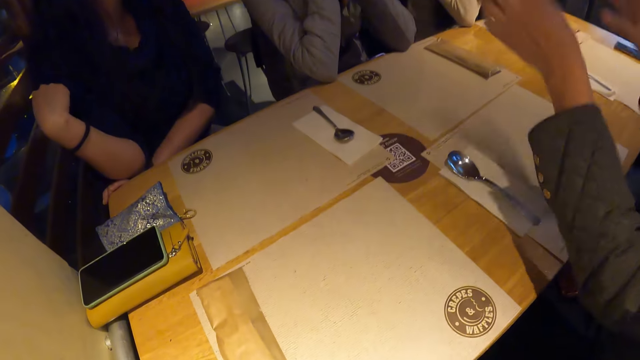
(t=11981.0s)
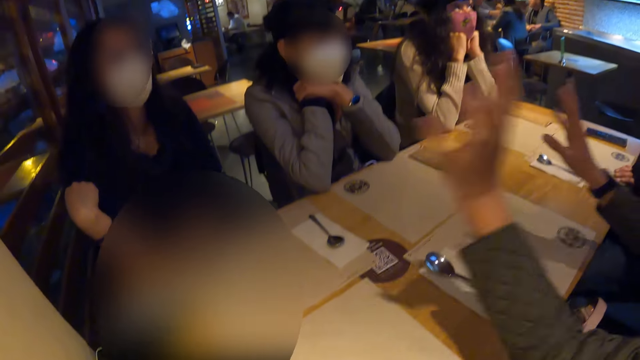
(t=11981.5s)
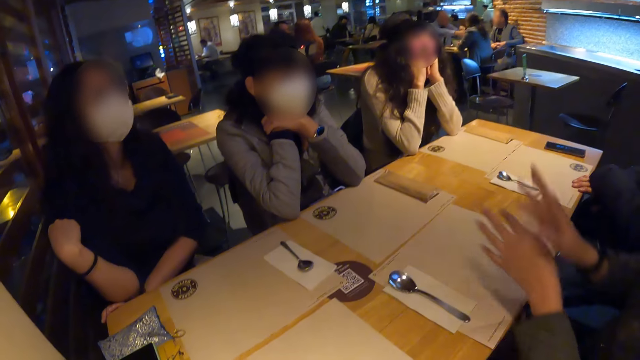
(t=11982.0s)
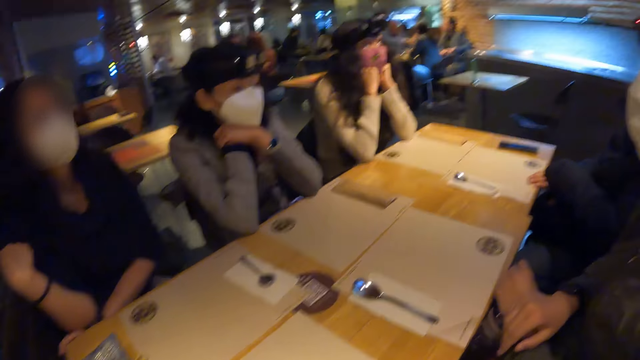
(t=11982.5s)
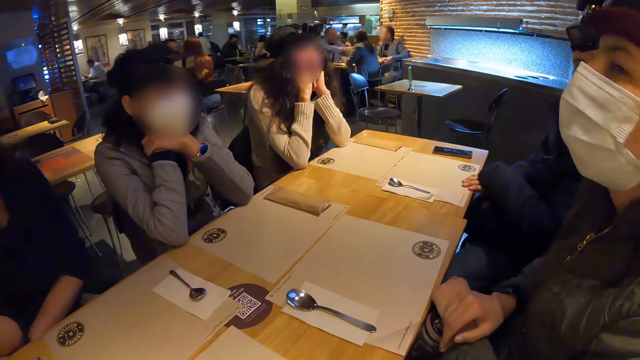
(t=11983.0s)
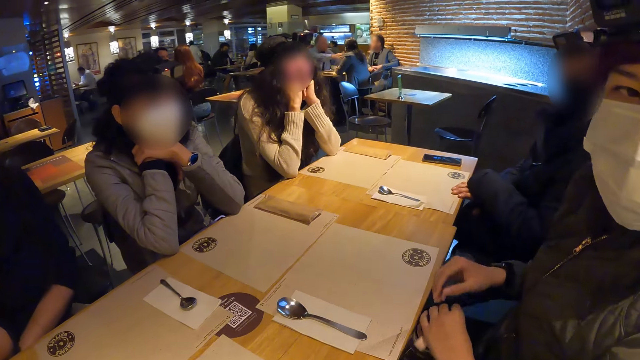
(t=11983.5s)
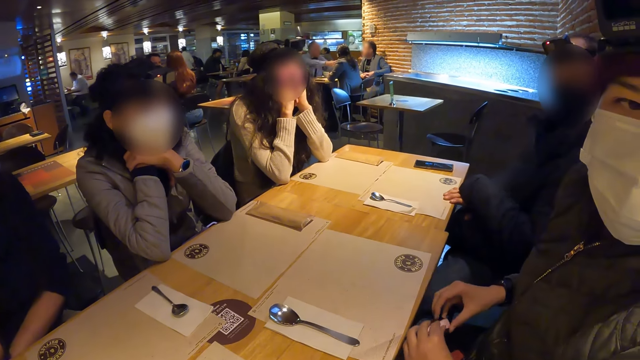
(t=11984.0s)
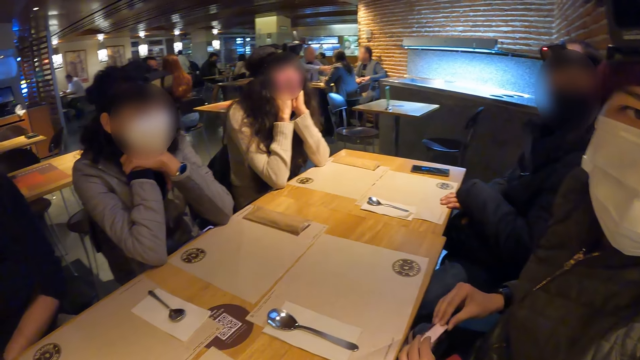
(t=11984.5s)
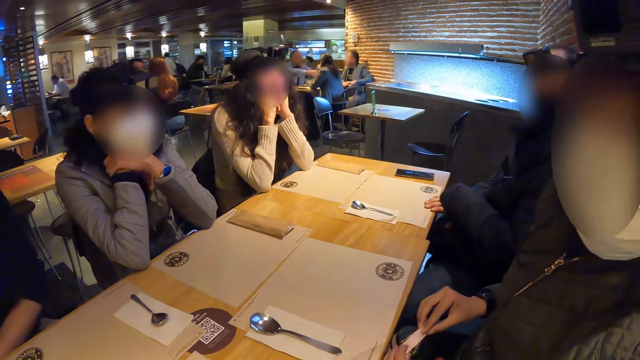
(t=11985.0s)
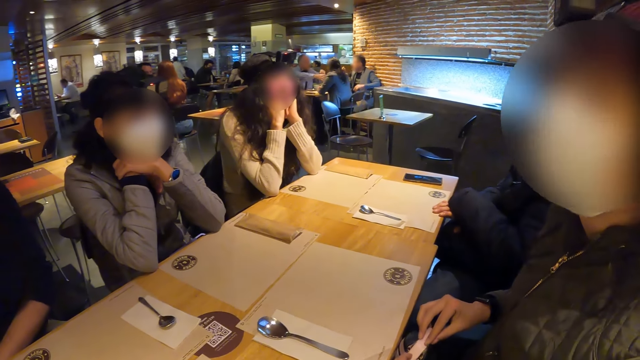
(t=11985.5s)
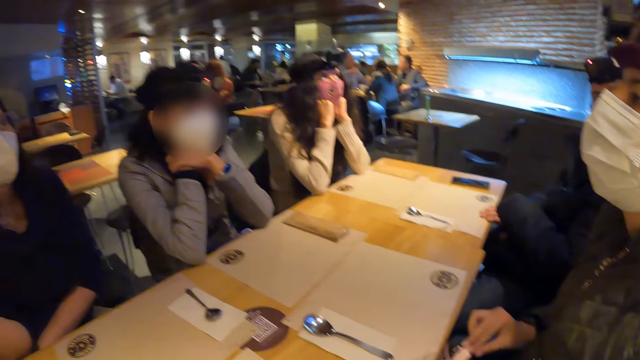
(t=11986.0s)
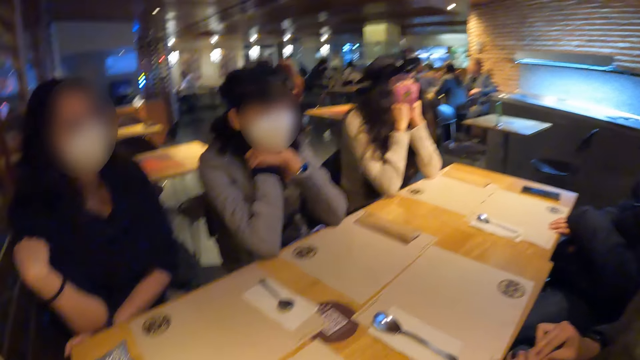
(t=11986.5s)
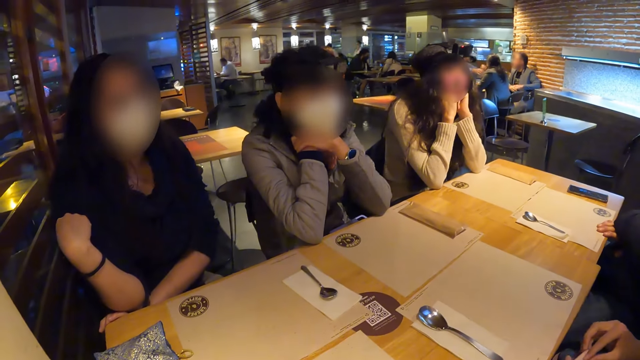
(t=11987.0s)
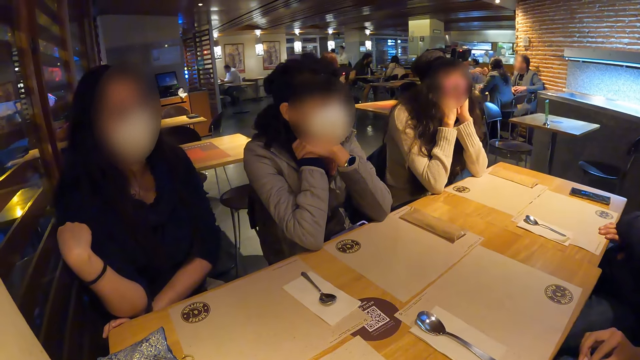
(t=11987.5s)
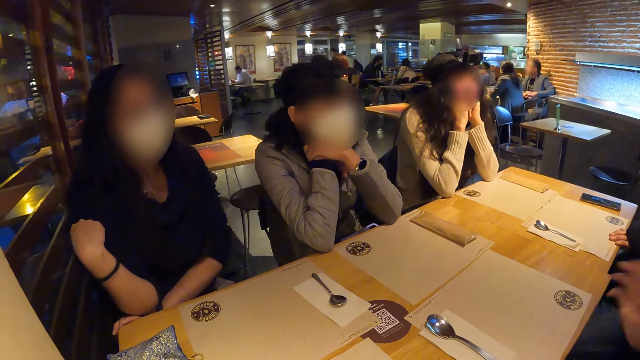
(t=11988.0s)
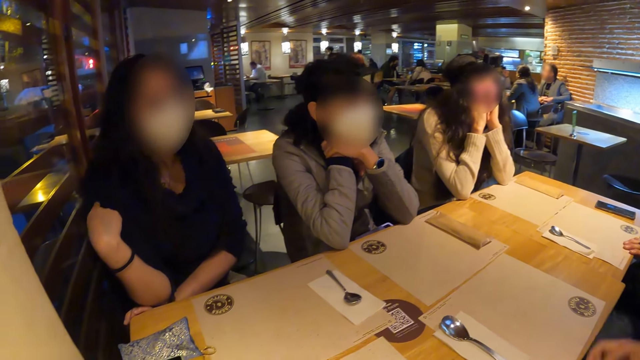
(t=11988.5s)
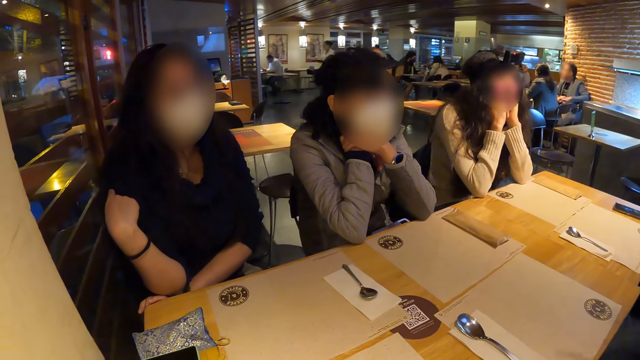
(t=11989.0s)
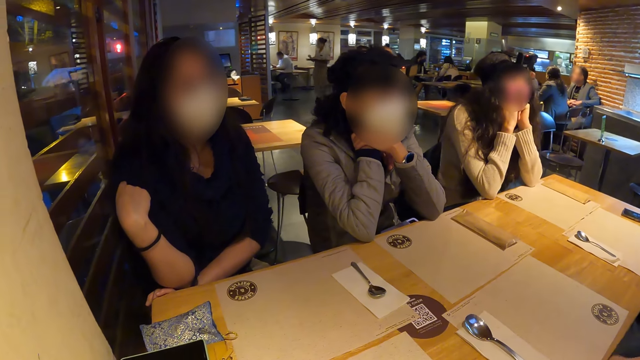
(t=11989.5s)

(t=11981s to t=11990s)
A man moves his hand, turns his head and nods his head.

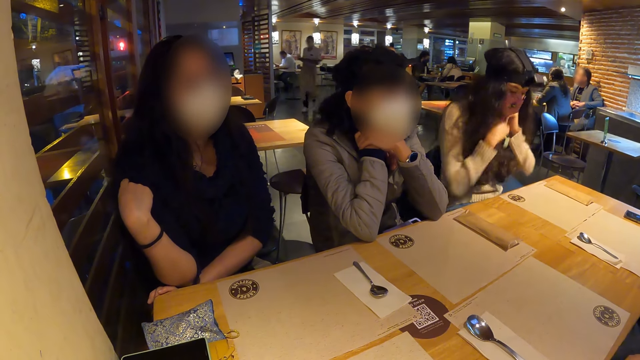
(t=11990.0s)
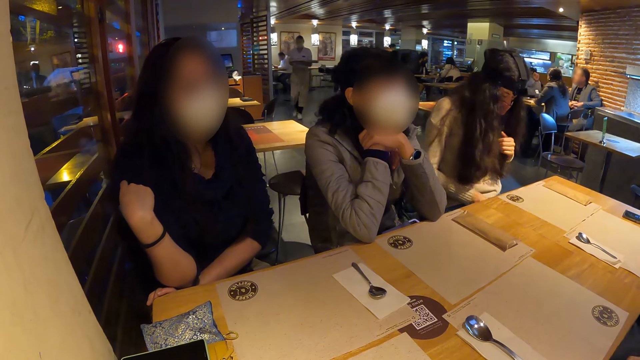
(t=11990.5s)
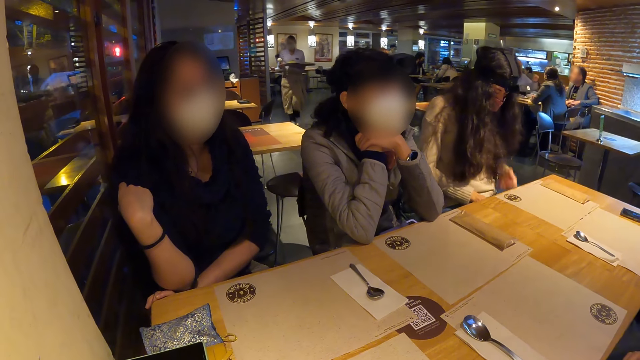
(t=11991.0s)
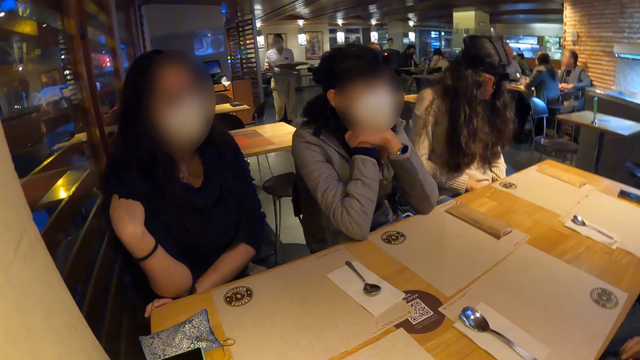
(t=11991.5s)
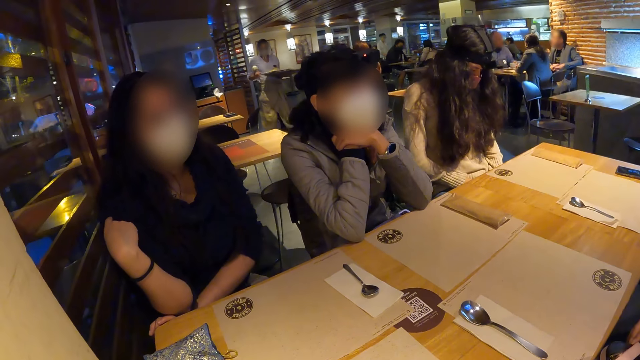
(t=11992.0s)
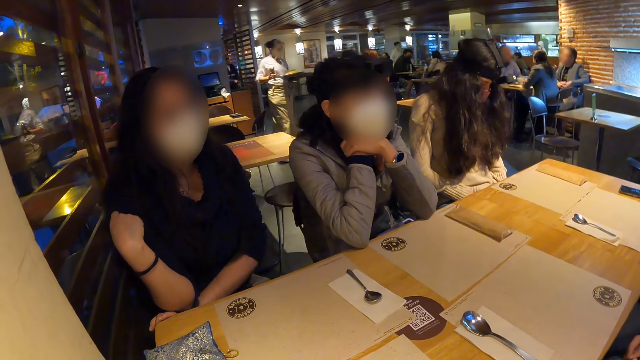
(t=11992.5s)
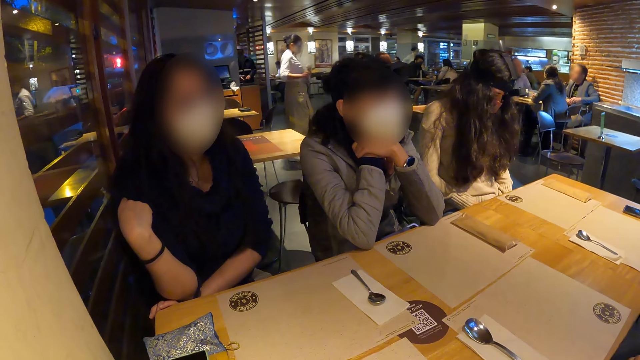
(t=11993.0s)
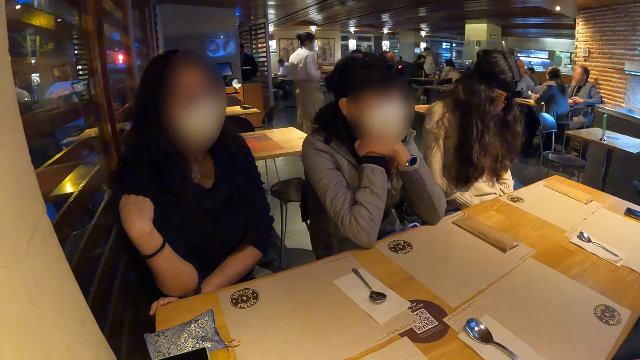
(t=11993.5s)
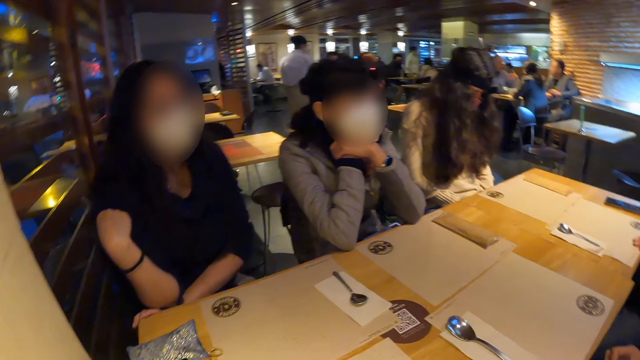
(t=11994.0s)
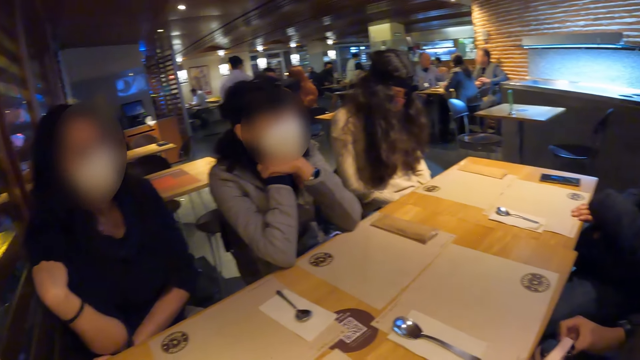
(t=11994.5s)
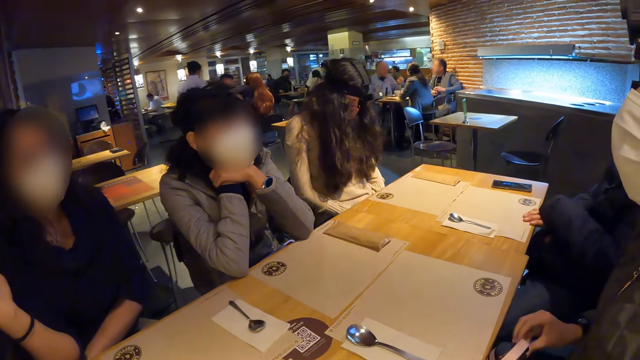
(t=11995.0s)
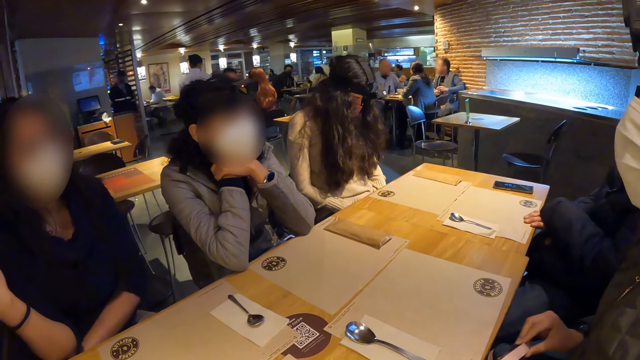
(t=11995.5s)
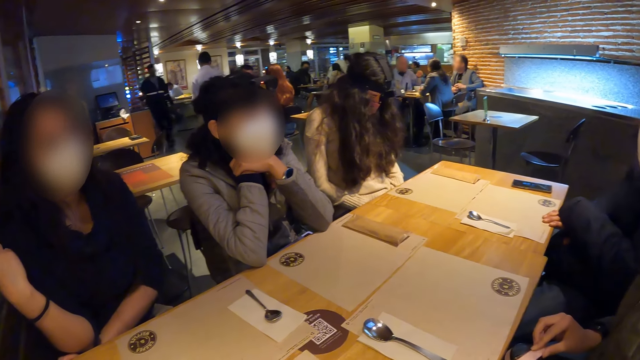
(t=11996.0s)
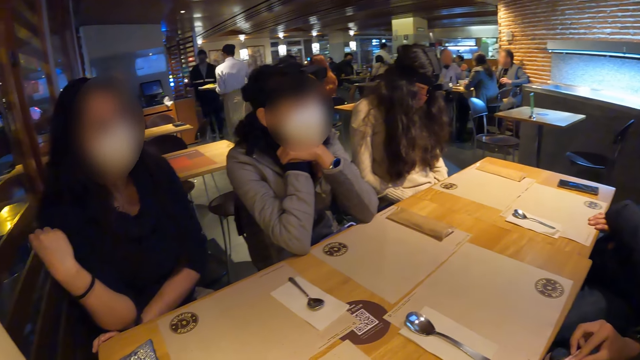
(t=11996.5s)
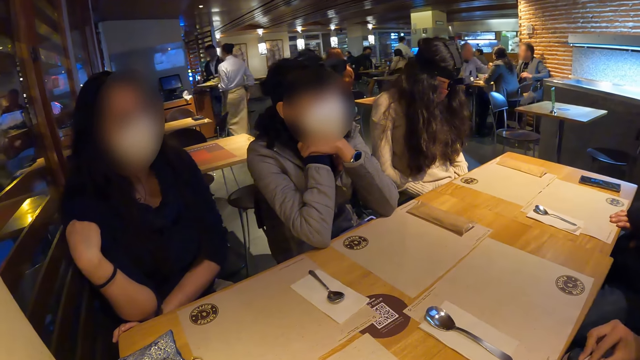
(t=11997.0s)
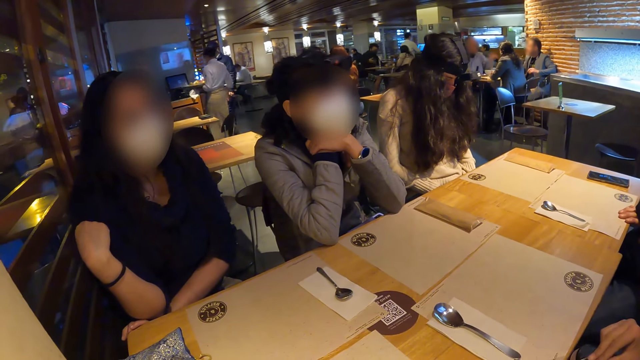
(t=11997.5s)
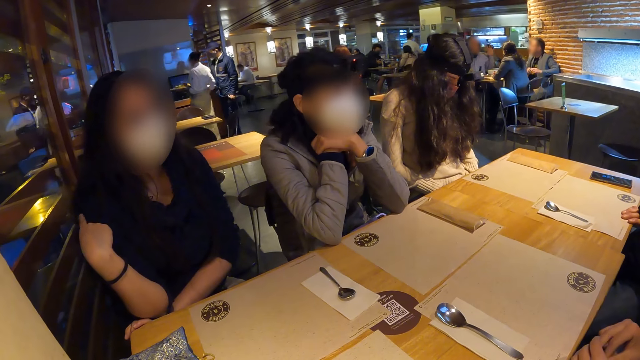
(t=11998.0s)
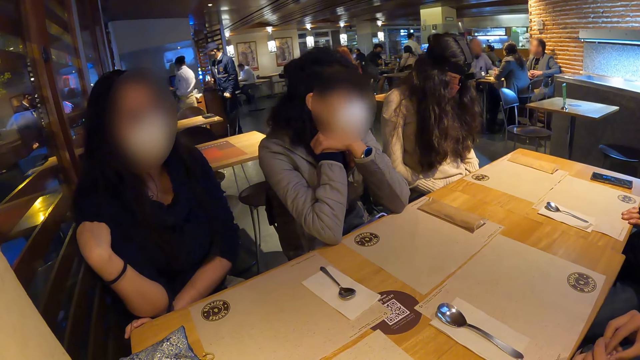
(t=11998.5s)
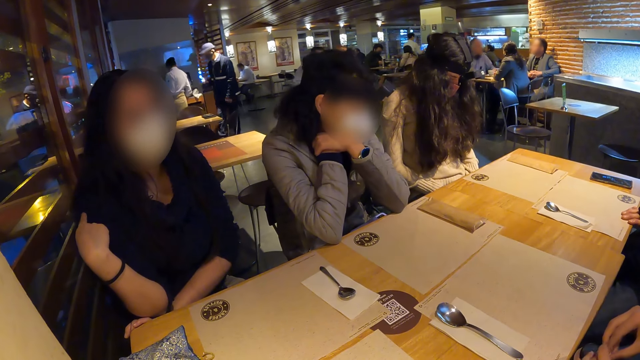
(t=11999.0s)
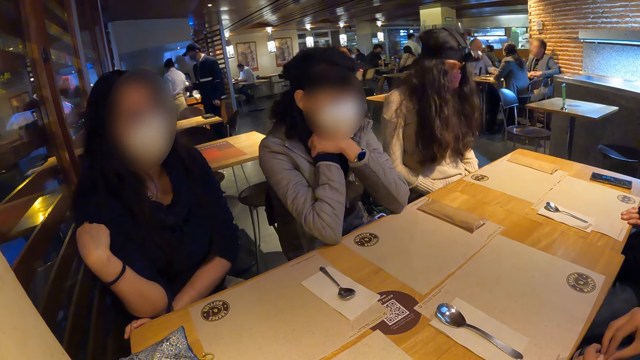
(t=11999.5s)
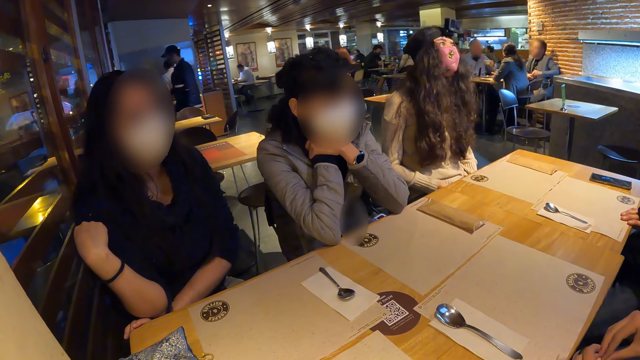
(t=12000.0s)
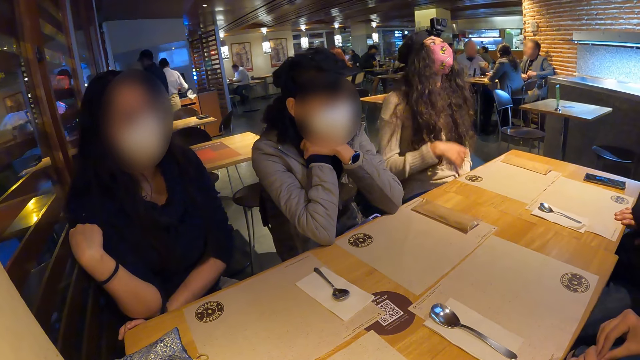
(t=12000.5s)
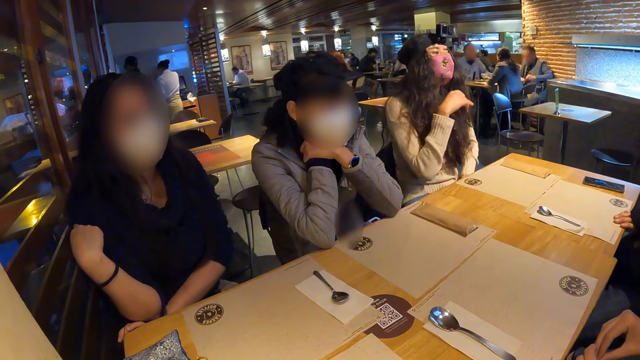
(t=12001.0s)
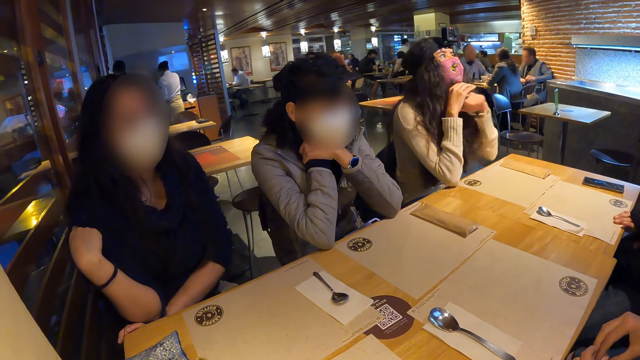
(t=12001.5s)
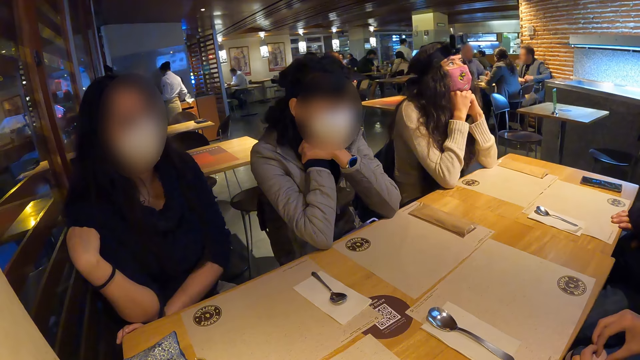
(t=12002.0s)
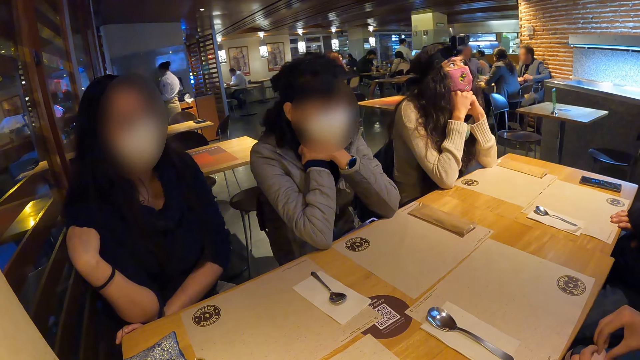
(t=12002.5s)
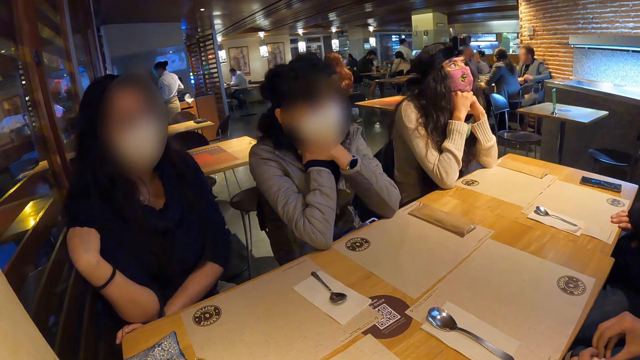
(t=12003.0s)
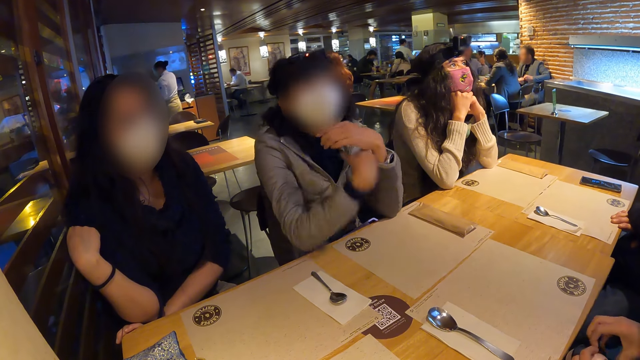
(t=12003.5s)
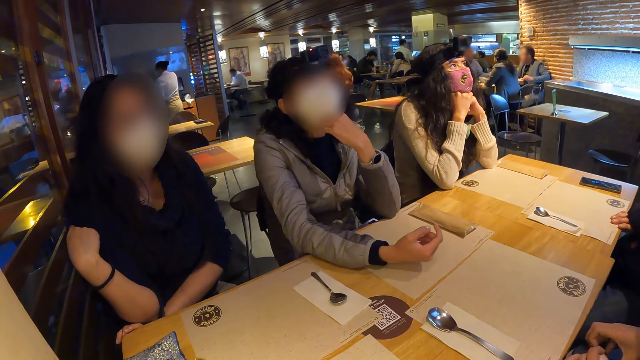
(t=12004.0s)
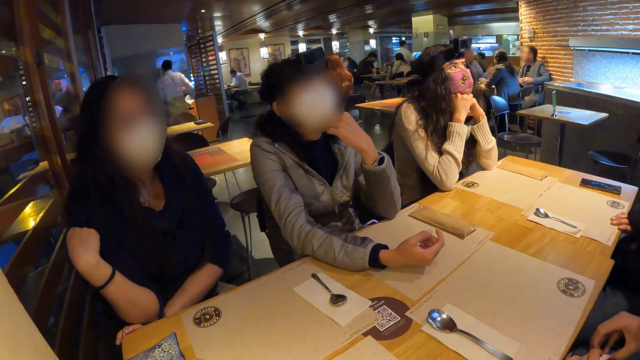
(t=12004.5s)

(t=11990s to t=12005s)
A woman touches a phone with both hands. She scrolls the phone. Another woman touches her hair. A third woman moves her head. The first woman places her head on both hands.
